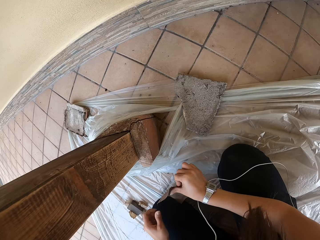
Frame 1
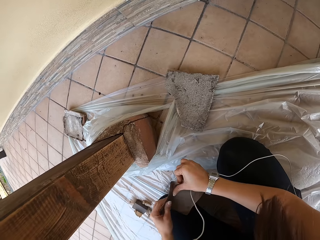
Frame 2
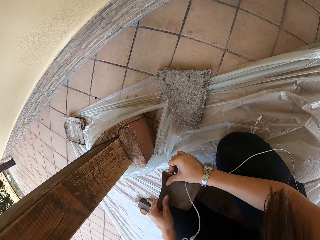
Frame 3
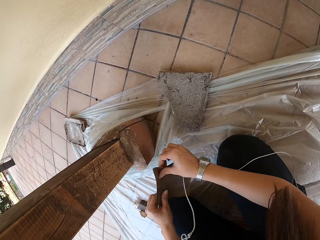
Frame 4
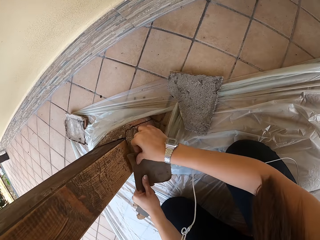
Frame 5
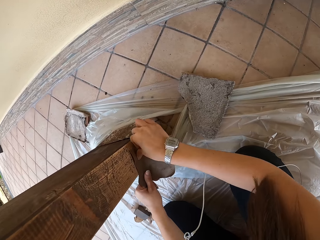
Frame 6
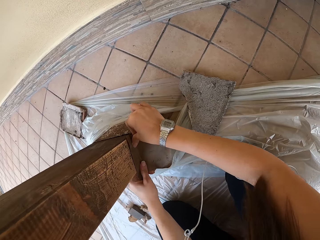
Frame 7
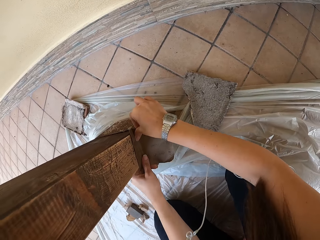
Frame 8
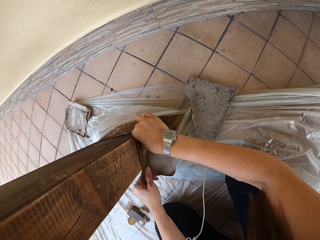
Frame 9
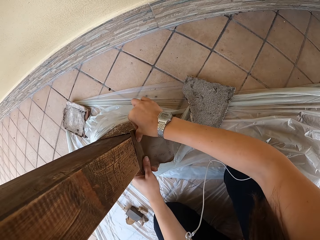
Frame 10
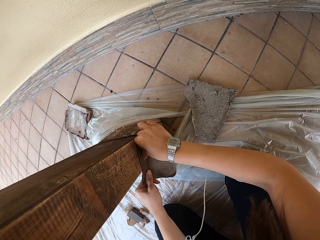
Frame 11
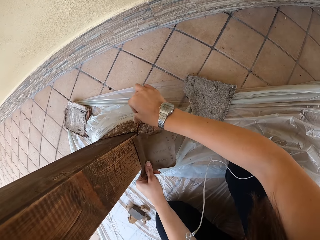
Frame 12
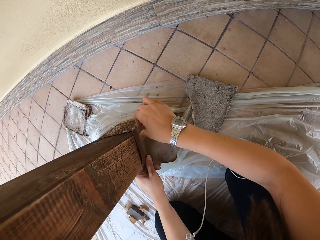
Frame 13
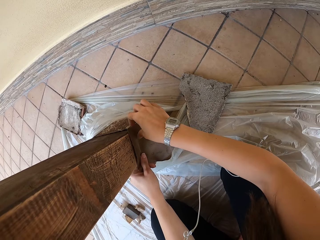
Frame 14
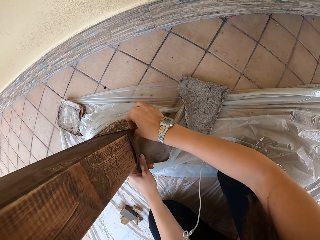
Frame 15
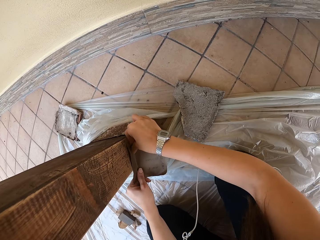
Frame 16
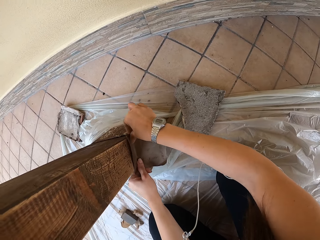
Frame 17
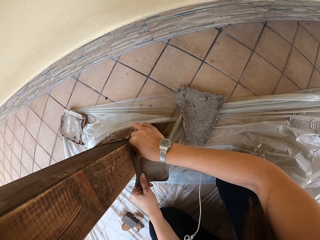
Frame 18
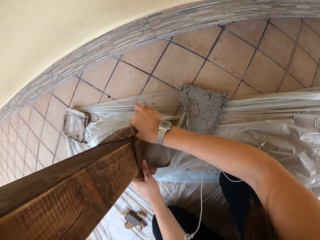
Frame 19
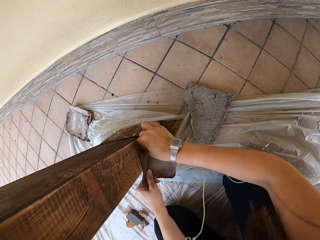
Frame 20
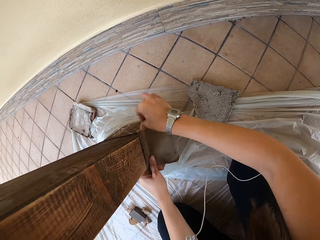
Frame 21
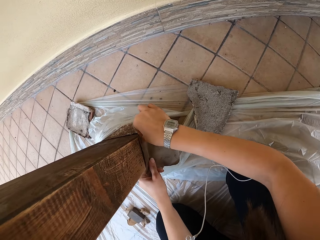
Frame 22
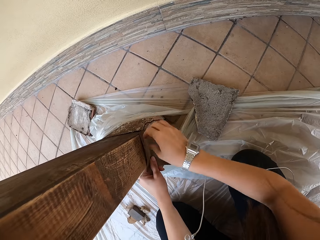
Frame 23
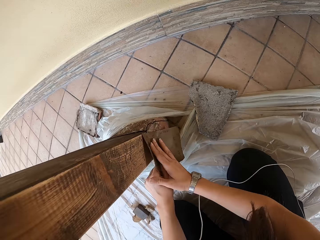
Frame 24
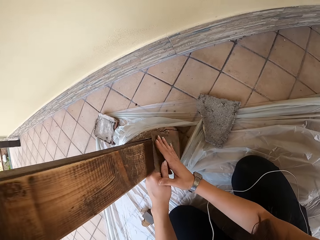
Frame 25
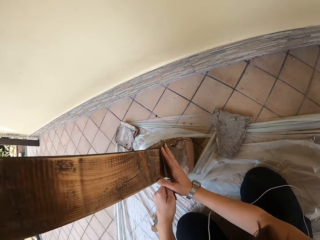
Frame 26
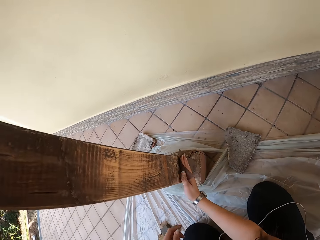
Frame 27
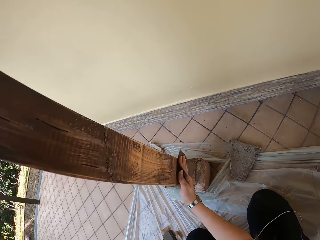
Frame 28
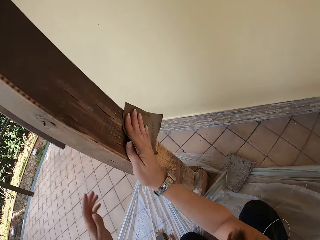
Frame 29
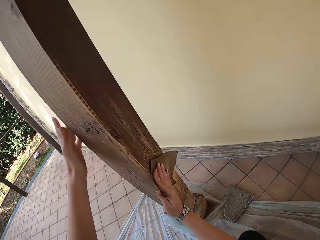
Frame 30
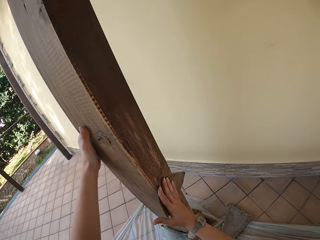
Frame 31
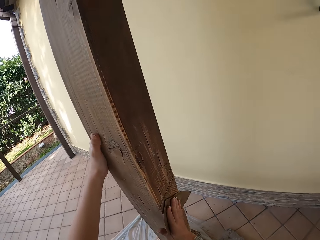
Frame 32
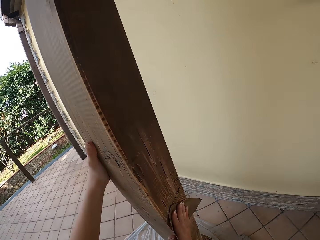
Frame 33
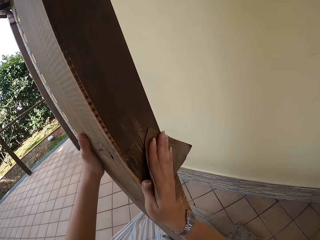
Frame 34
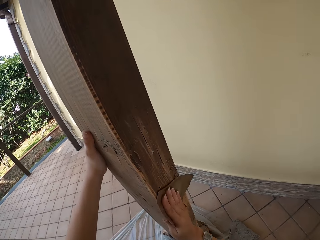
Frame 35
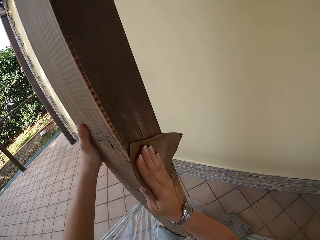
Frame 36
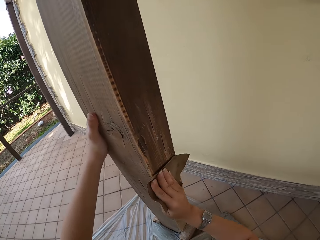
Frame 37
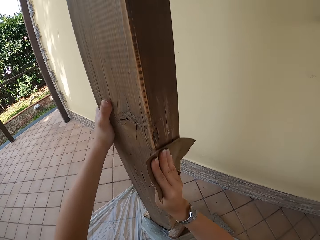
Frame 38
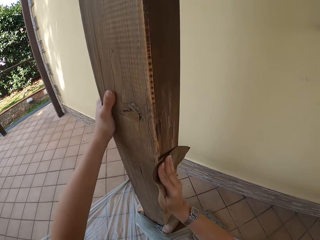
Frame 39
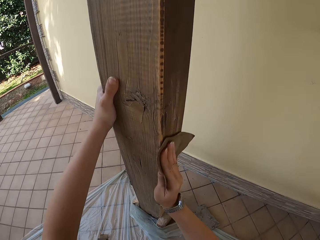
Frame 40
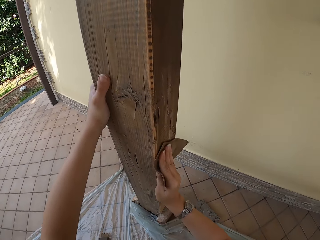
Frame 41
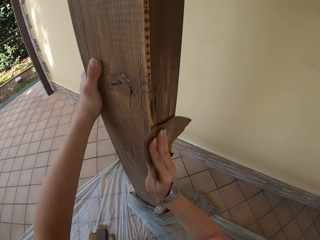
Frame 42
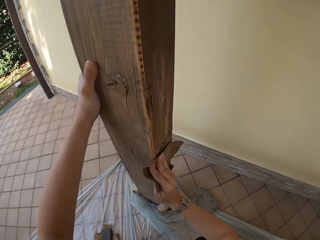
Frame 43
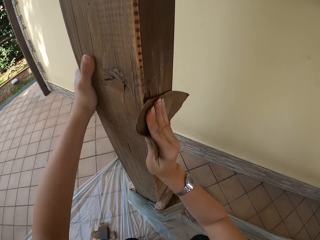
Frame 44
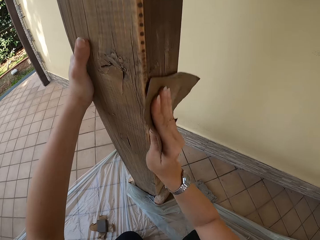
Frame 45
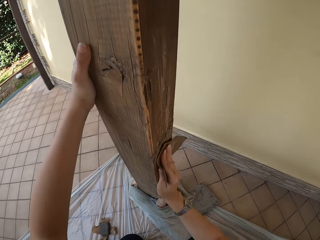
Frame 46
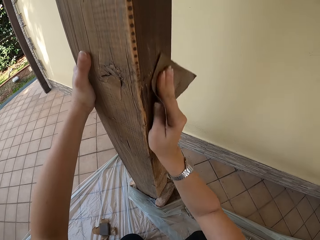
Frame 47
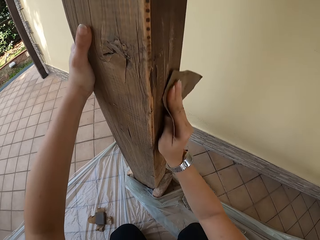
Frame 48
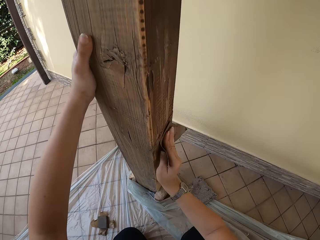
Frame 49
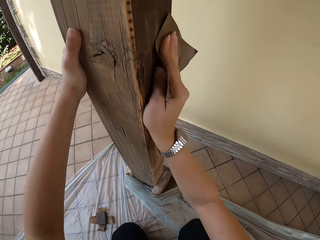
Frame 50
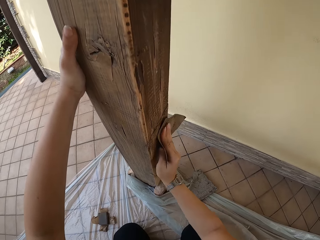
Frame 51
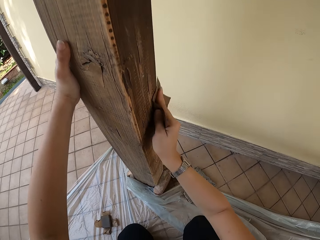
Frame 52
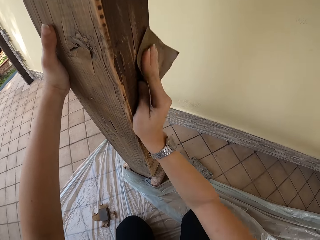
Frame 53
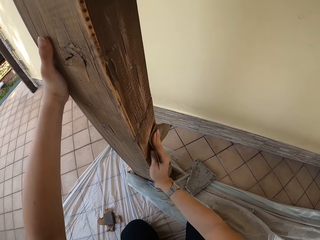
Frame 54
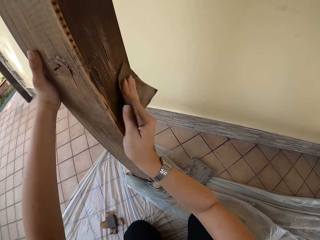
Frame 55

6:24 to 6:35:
The camera wearer holds the sandpaper with both hands. She scrubs the wood with the sandpaper. She places her left hand on the pillar.

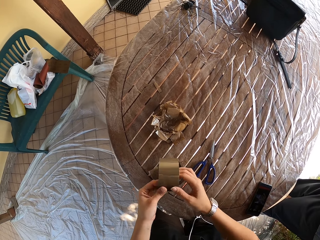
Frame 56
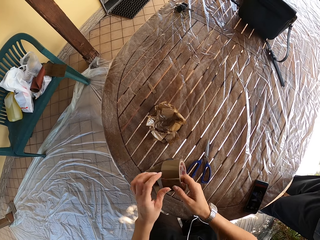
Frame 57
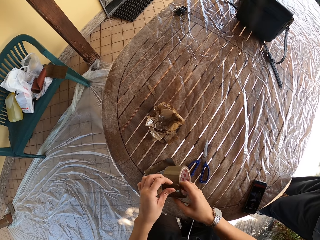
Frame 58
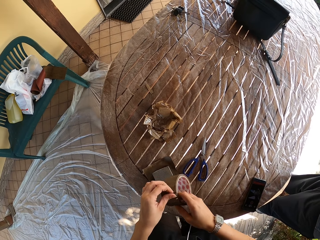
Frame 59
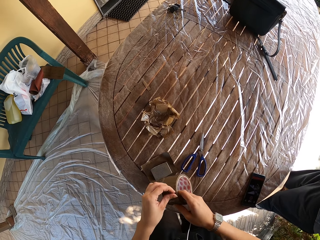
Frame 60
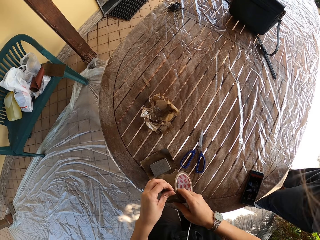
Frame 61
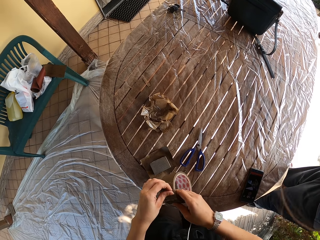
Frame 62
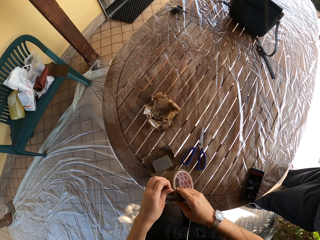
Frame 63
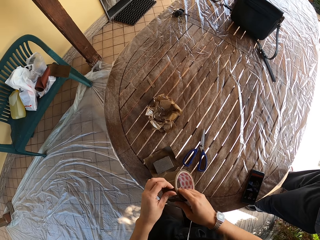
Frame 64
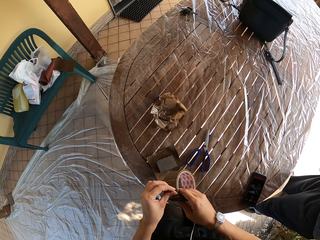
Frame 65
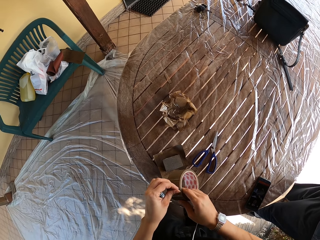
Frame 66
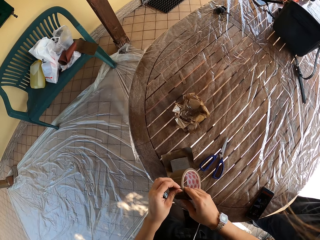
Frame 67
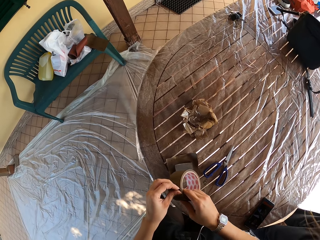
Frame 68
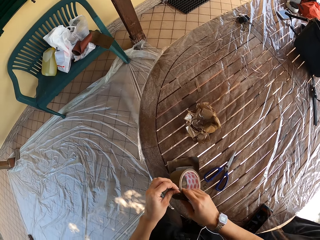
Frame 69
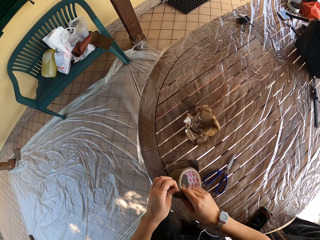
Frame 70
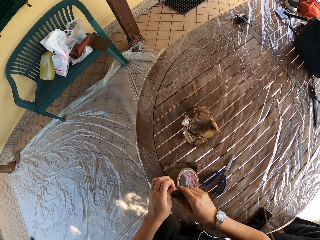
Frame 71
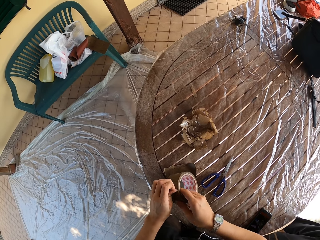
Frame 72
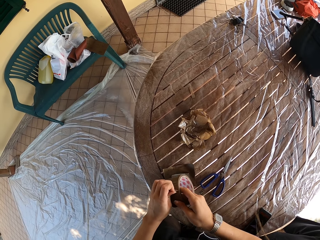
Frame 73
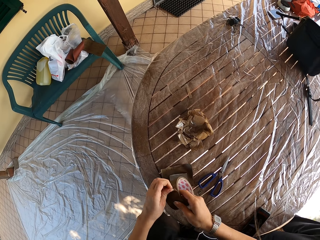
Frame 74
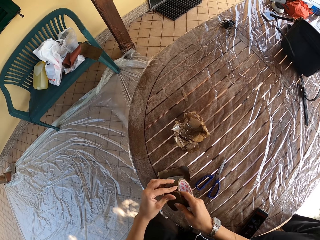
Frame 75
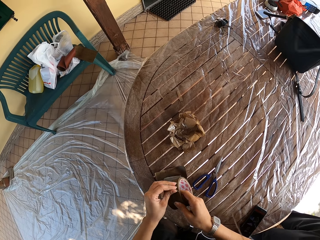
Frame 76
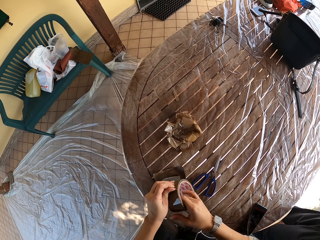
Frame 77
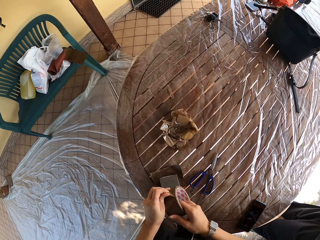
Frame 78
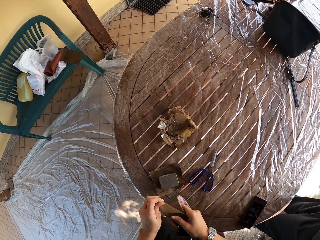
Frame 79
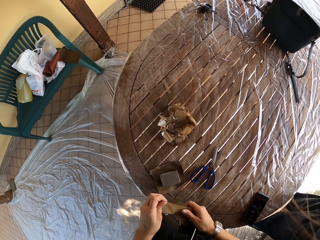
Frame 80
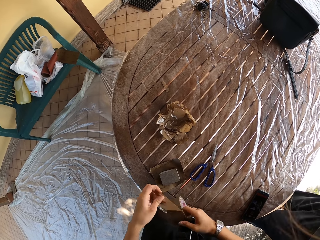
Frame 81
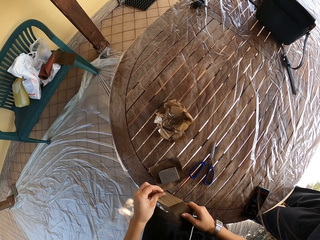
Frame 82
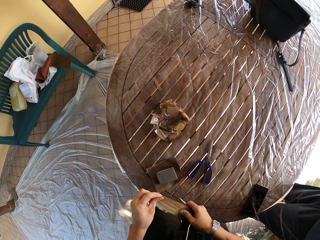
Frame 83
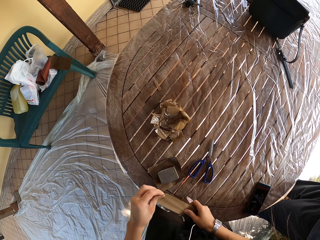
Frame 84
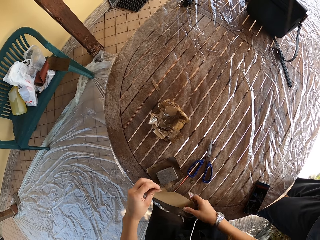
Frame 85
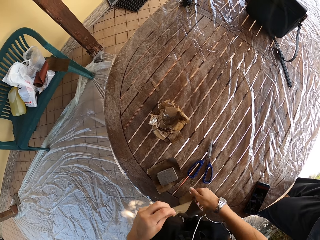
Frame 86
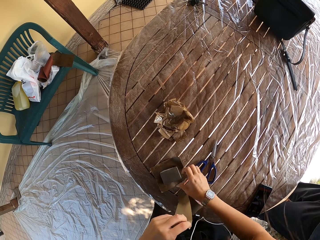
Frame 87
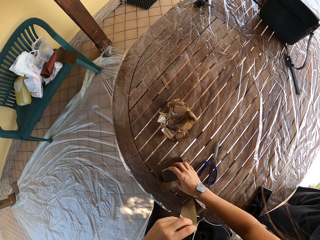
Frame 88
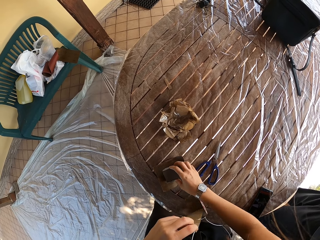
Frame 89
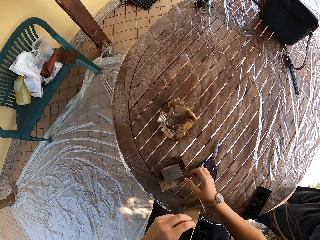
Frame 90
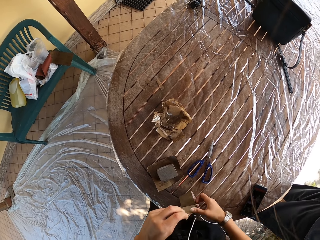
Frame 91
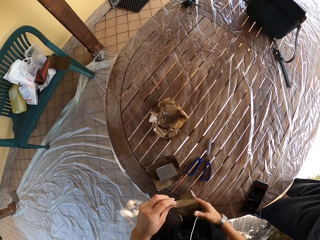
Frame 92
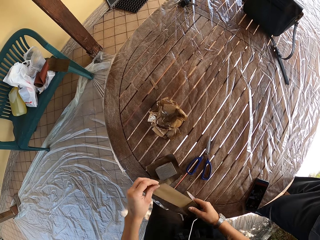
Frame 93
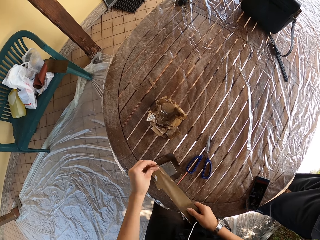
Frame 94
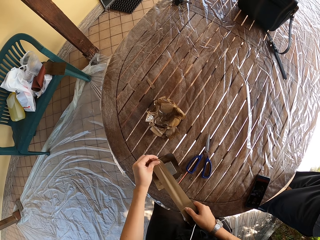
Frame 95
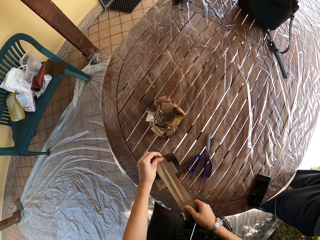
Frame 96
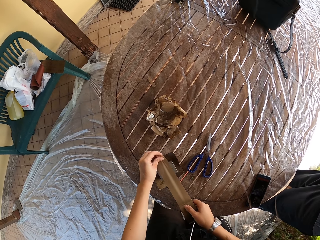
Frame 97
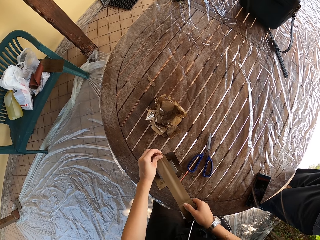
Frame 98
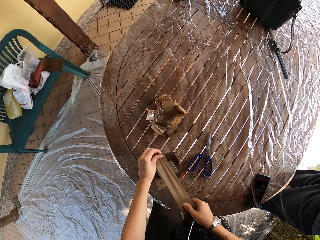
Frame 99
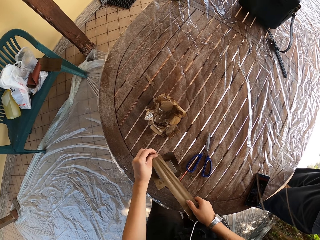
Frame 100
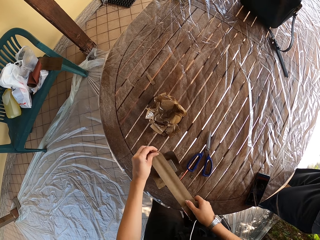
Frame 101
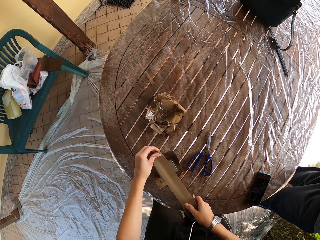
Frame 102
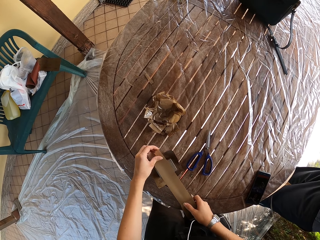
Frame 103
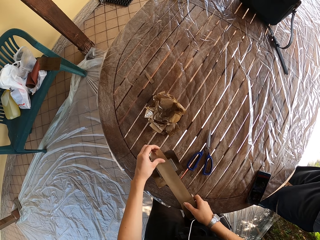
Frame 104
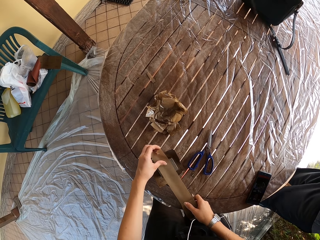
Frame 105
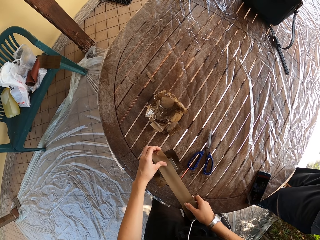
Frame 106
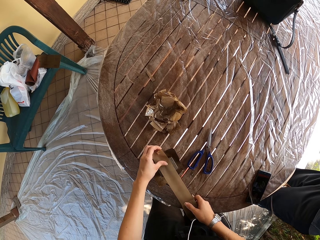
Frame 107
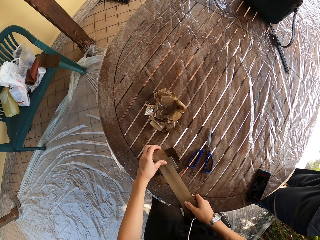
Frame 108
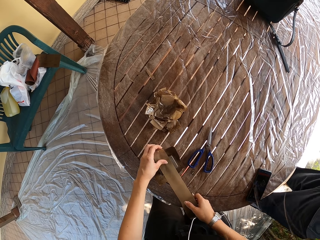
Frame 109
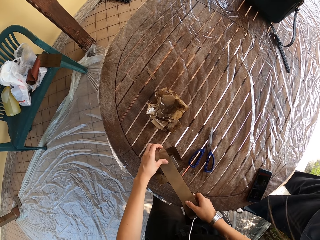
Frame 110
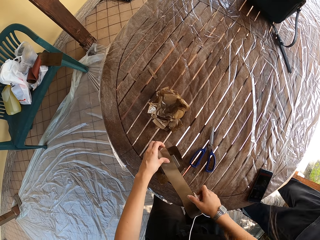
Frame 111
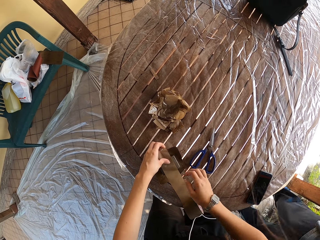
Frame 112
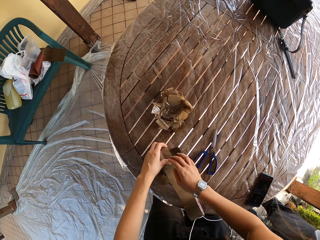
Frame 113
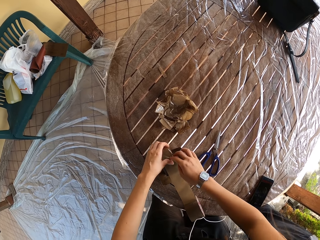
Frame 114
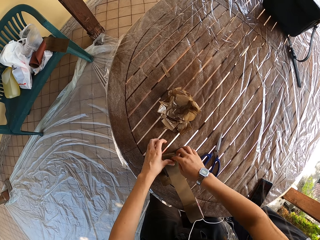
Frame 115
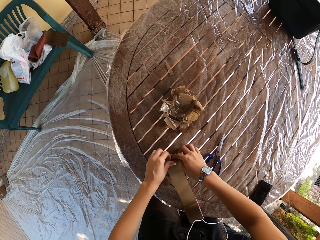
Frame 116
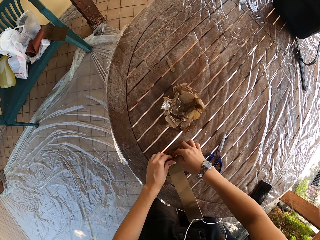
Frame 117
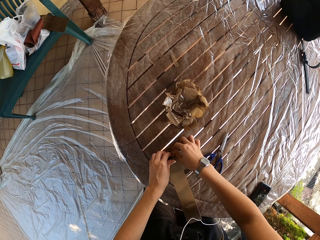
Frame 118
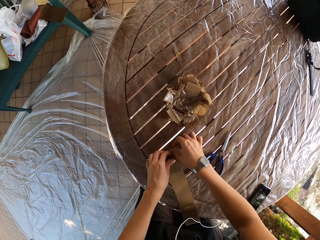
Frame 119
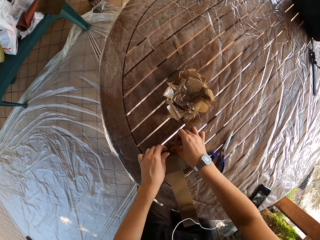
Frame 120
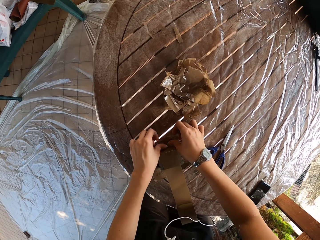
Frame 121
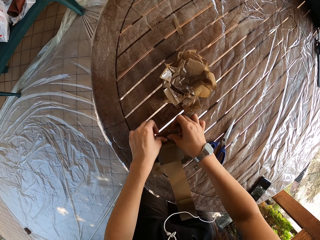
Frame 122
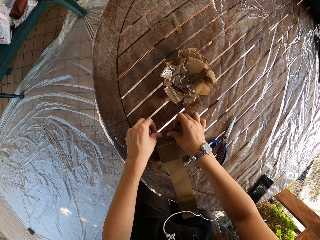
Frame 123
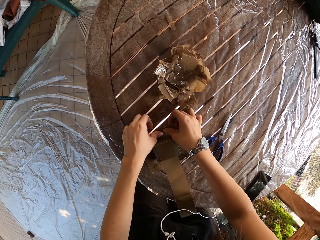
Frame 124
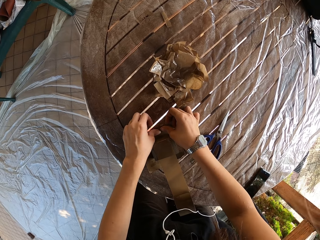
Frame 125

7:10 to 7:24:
The camera wearer attaches the handle to the sandpaper with the sellotape with both her hands. She holds the sellotape. She pulls the sellotape. She puts the sellotape on something.
